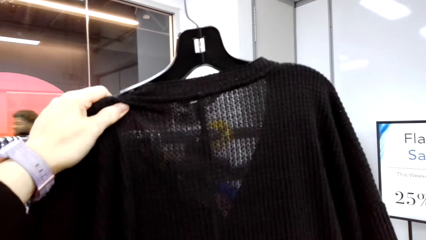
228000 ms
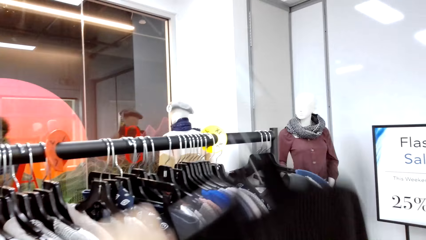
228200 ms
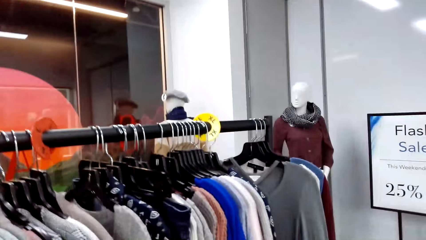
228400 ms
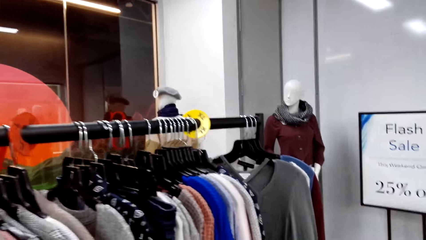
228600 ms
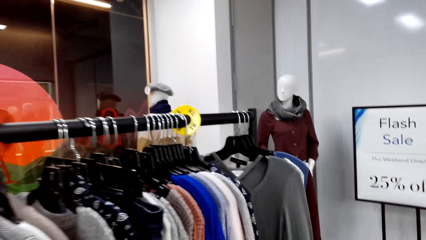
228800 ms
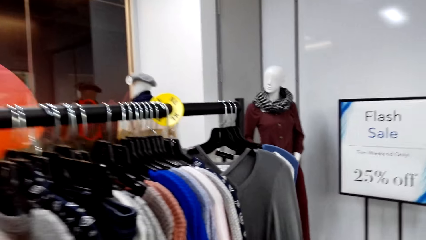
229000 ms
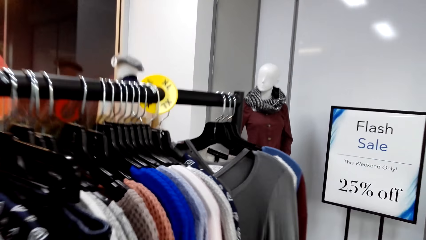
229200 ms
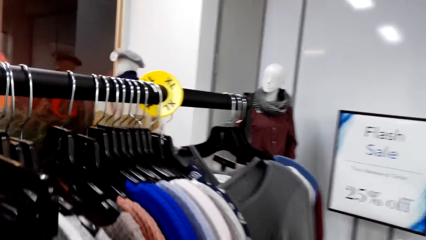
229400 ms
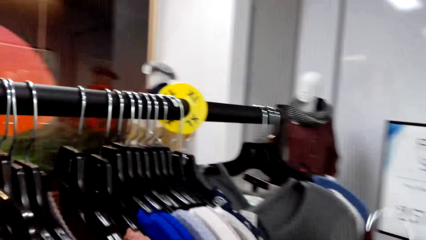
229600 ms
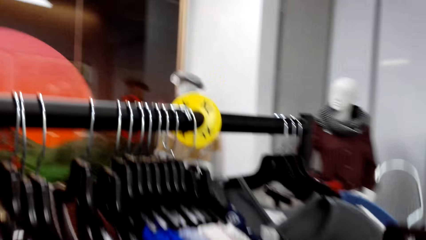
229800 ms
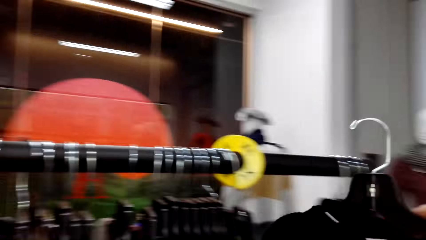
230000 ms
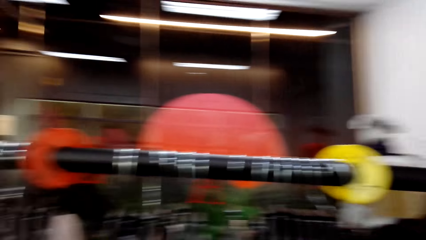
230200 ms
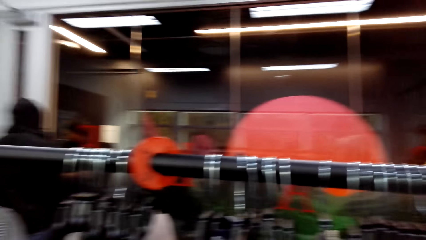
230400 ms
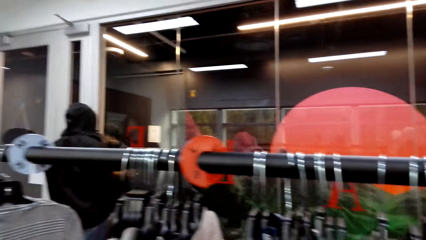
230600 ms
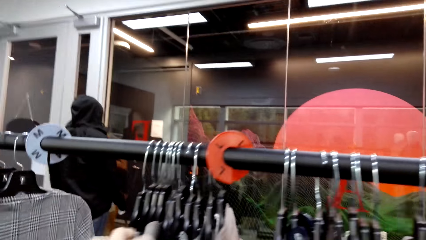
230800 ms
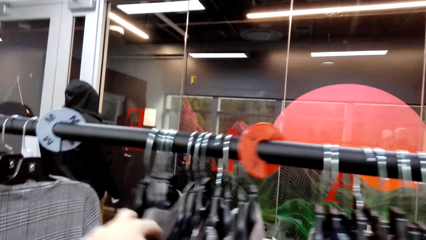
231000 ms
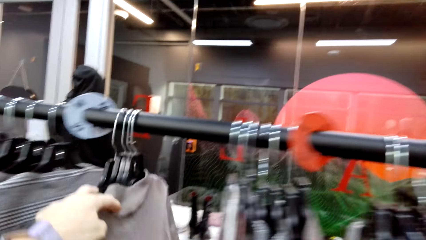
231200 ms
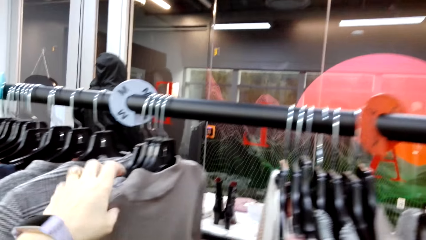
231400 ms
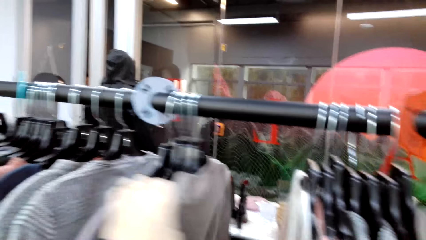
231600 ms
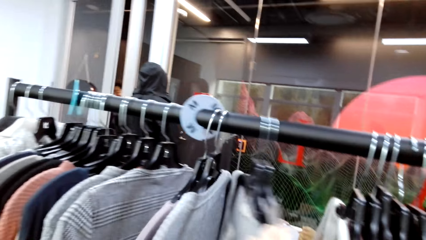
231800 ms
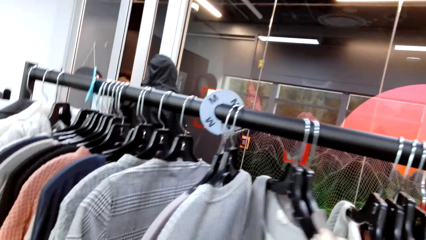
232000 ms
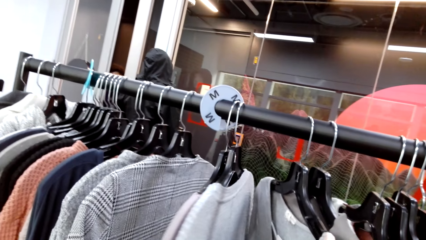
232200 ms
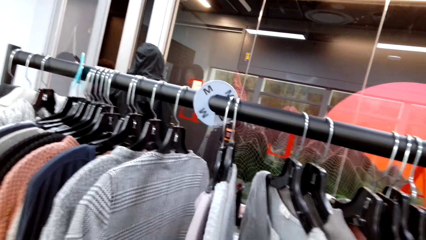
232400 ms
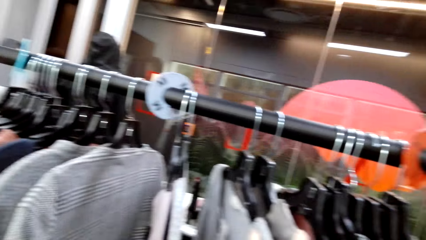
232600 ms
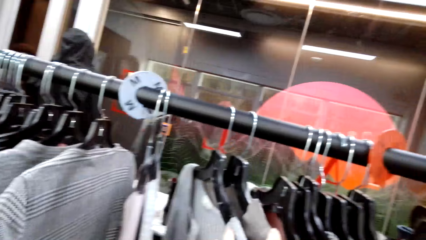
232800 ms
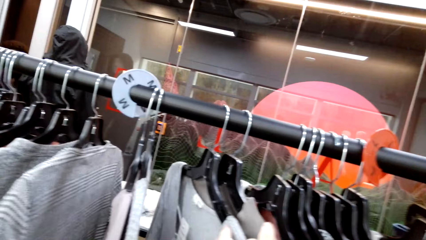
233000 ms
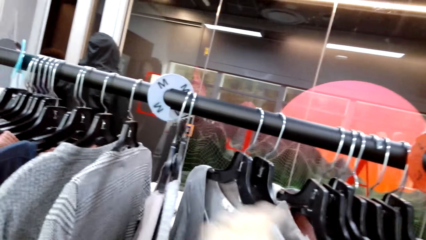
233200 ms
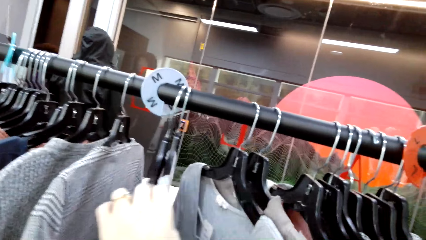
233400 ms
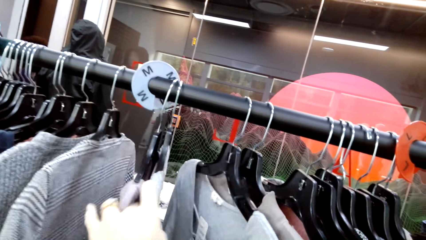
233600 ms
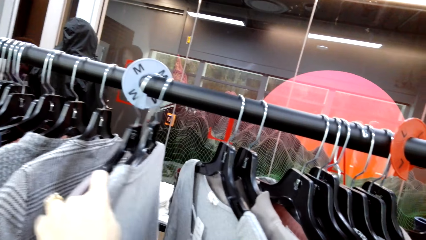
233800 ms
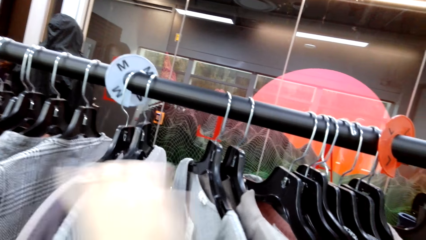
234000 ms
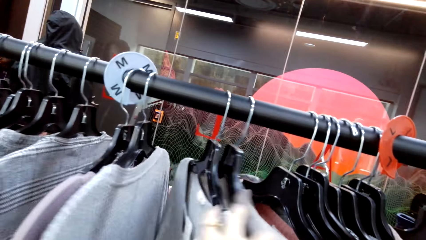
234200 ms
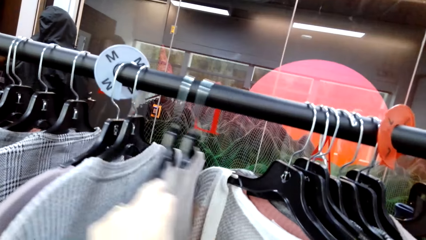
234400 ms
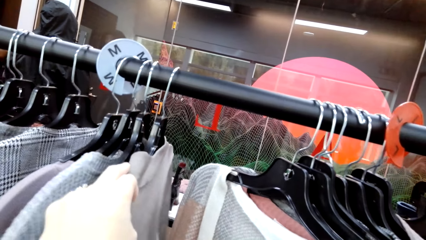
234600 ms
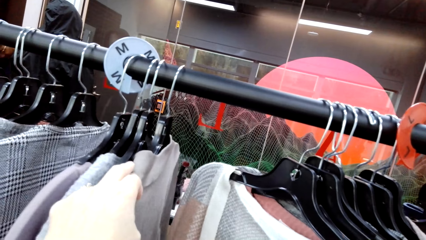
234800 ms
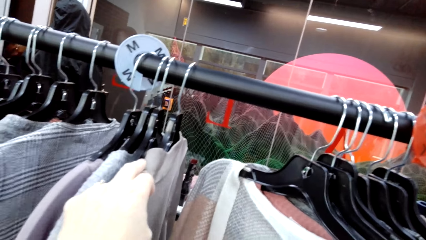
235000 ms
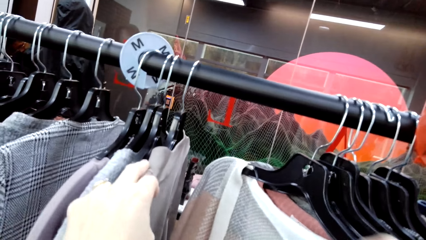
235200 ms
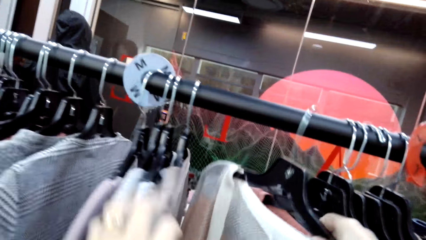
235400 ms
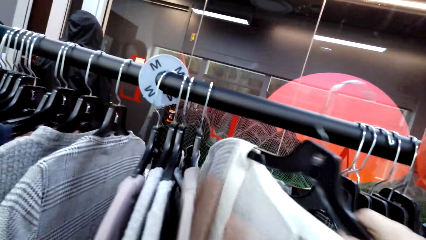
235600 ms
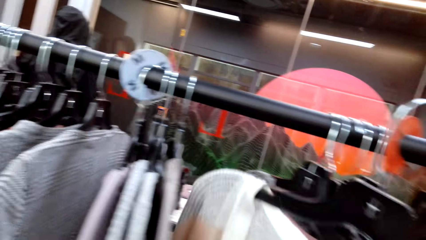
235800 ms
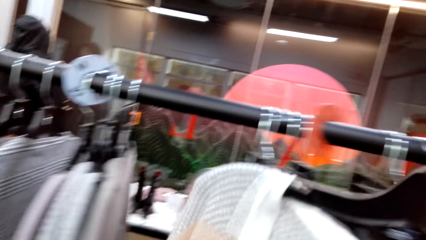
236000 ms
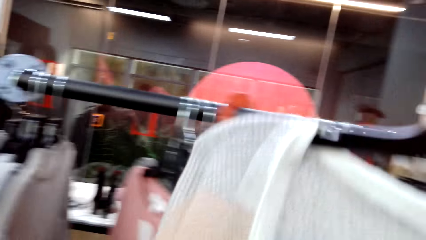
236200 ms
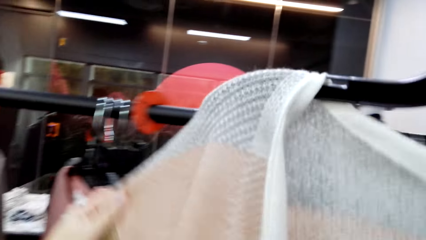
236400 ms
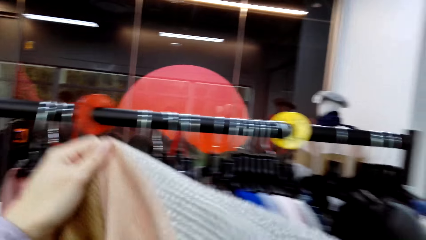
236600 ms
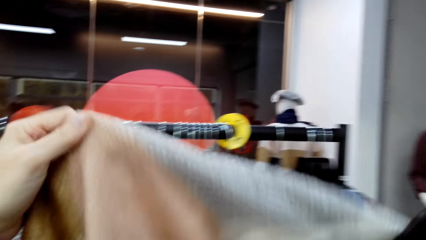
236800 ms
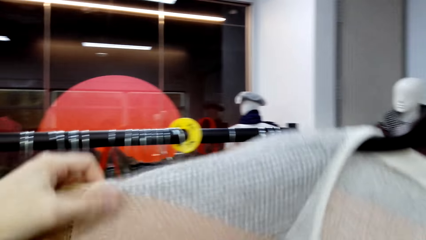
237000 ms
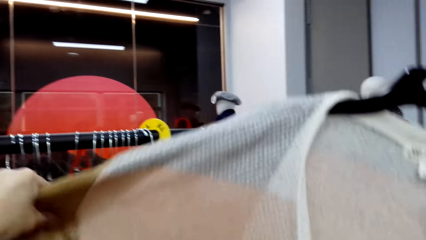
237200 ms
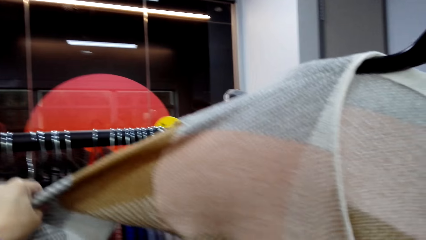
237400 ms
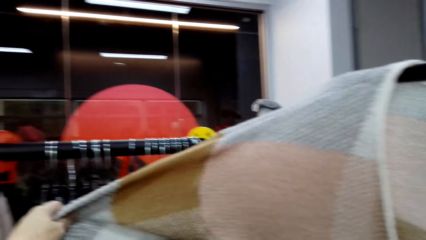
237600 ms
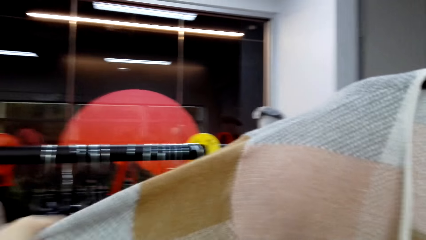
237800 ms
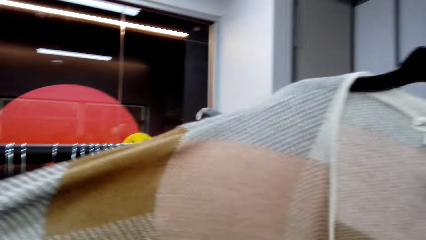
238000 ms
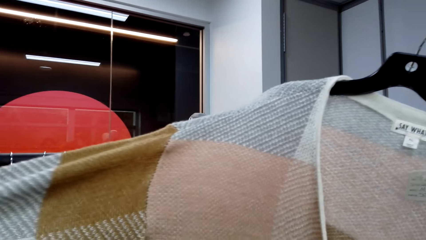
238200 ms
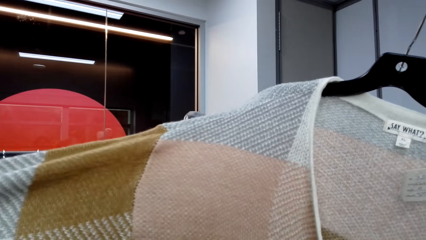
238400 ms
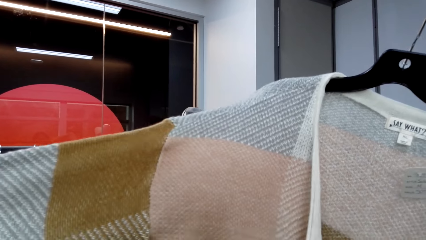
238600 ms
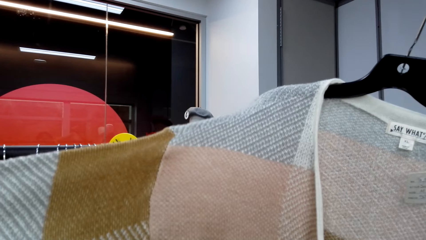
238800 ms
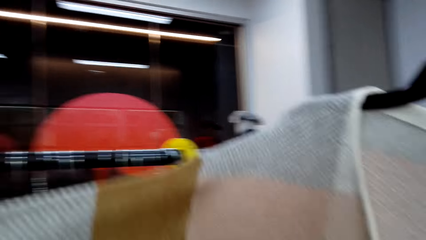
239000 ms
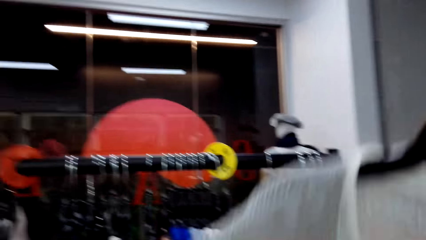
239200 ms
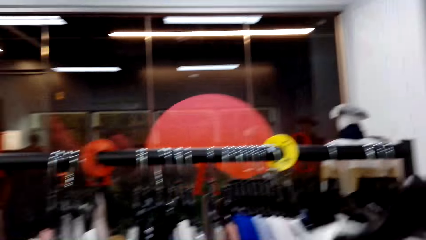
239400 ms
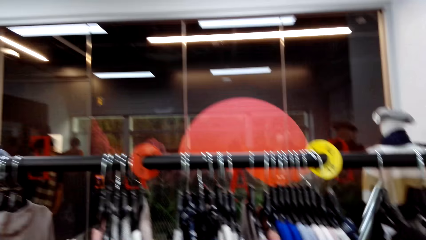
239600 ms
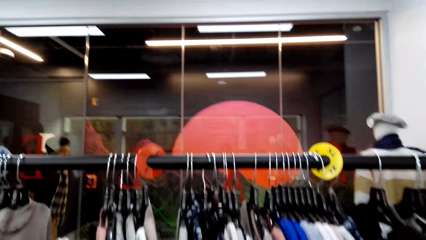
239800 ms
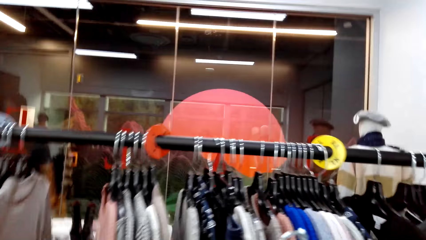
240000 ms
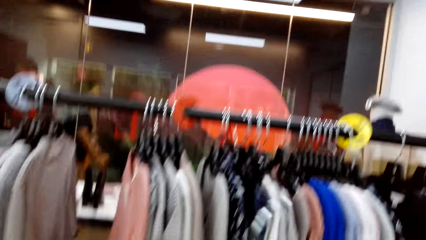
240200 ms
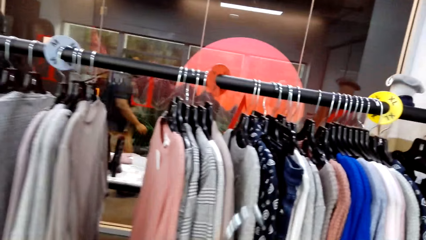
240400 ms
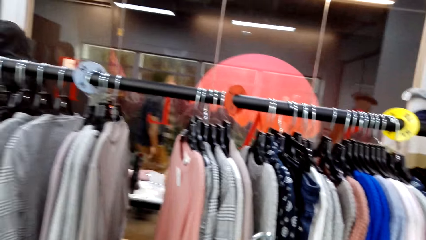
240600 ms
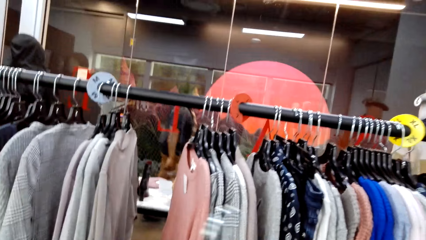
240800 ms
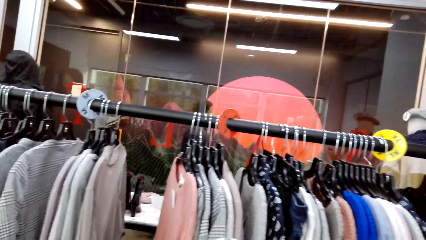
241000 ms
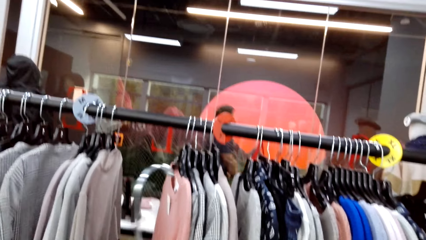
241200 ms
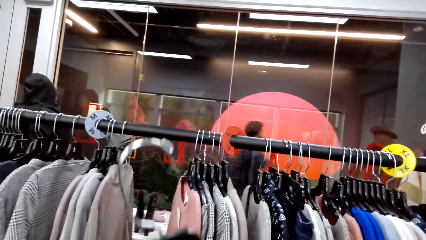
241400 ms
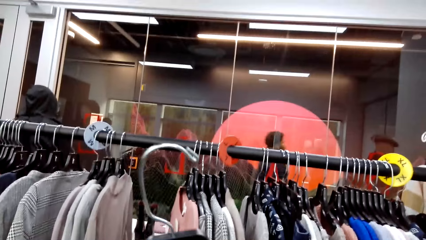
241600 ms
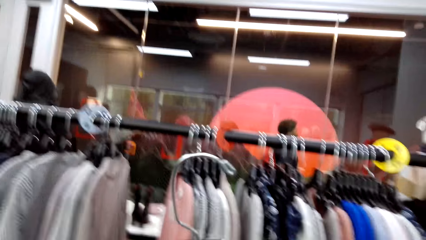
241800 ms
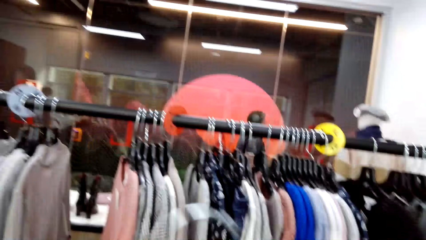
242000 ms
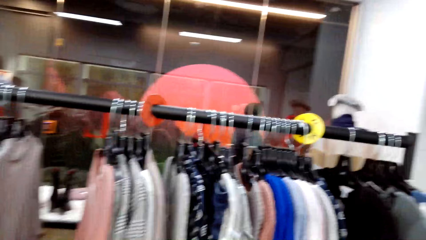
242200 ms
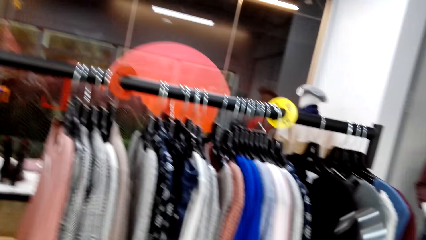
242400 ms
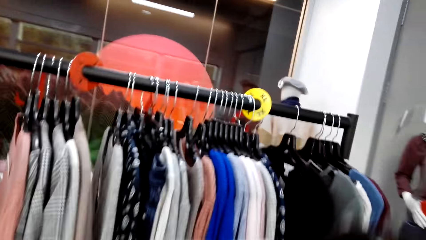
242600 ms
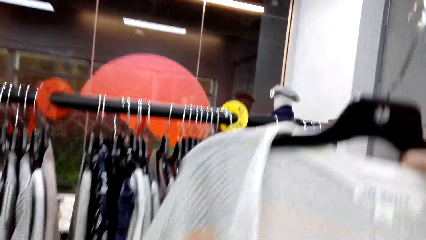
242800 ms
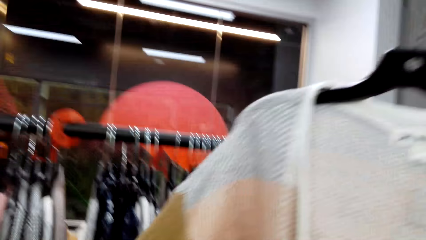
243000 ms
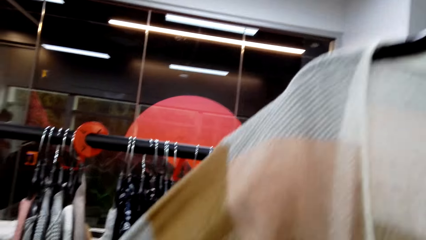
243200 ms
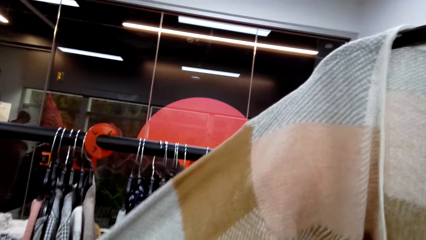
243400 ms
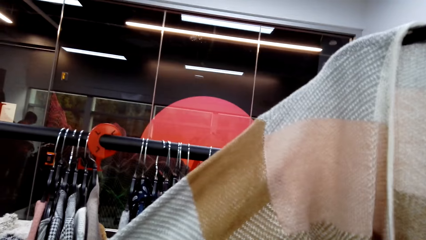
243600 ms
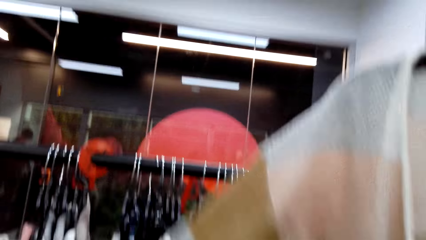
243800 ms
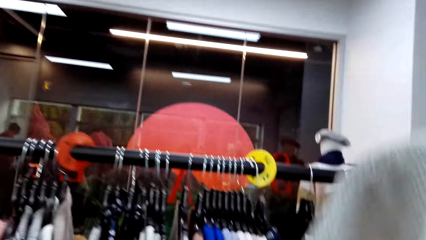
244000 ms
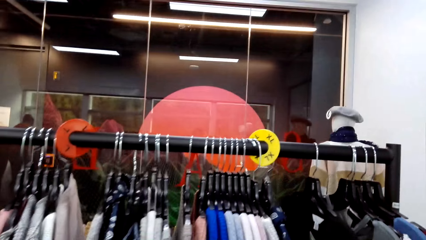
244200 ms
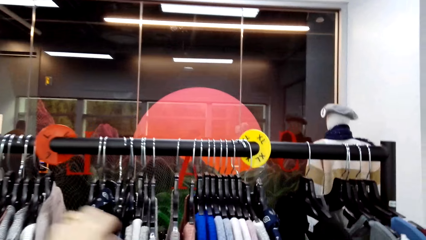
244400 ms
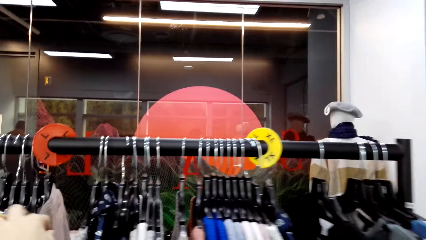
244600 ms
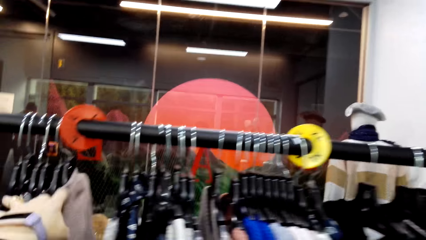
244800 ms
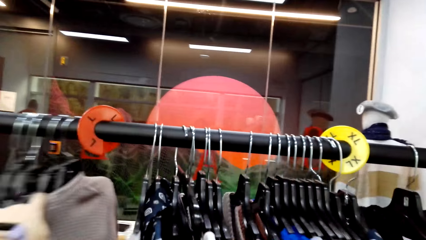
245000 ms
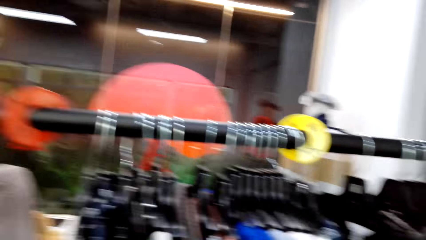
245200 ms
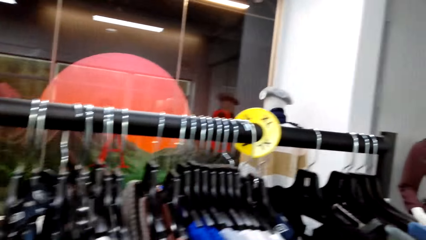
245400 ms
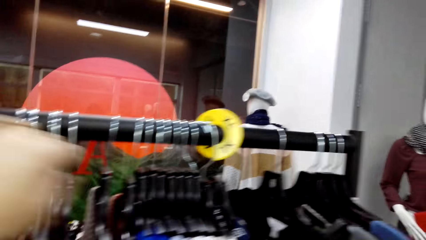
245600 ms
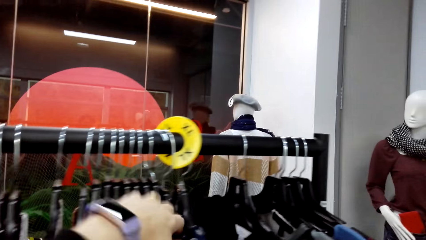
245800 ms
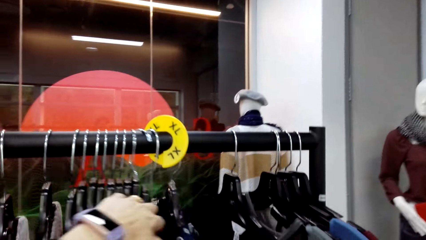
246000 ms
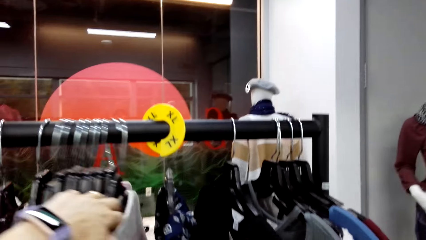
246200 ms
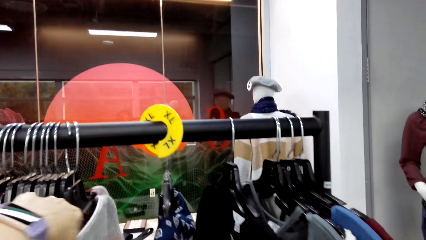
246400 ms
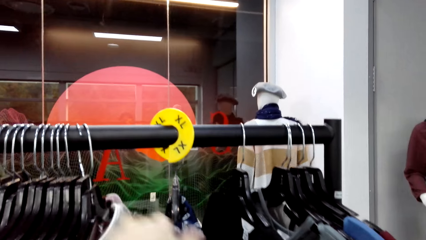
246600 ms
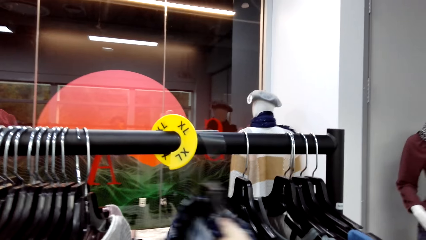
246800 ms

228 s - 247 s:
The camera wearer hangs the sweater on the rack. They view hanged sweaters. They unhang a sweater and view the sweater. They talk to someone. They adjust hanged sweaters. They look at the sweater.
